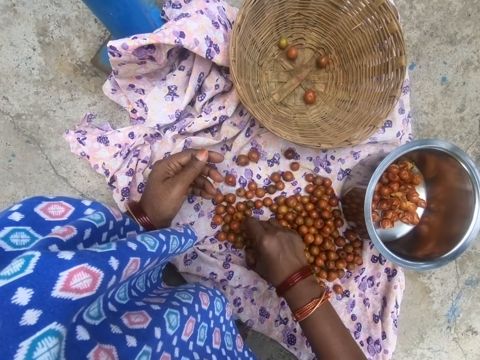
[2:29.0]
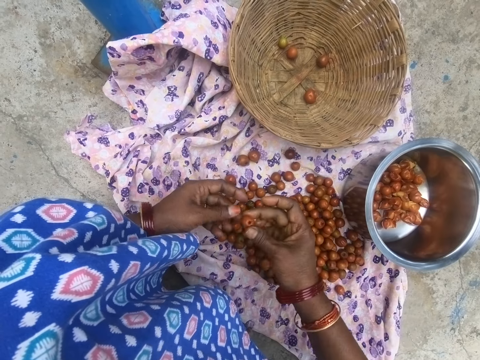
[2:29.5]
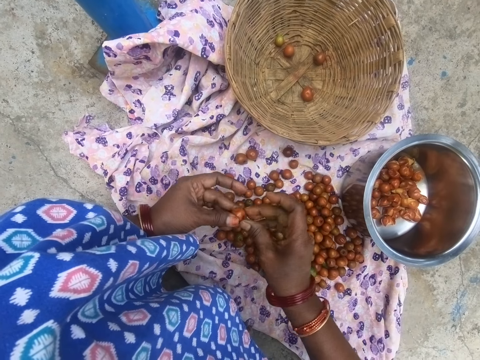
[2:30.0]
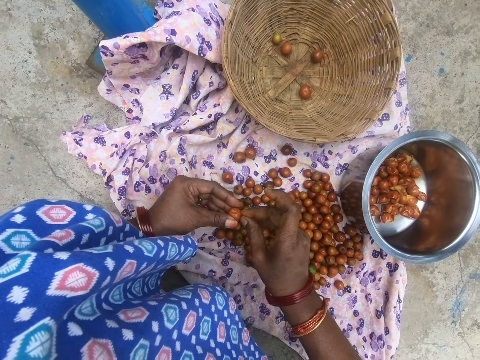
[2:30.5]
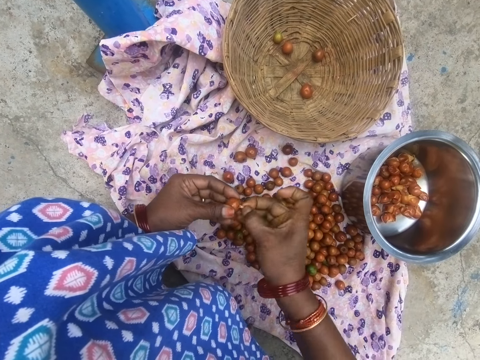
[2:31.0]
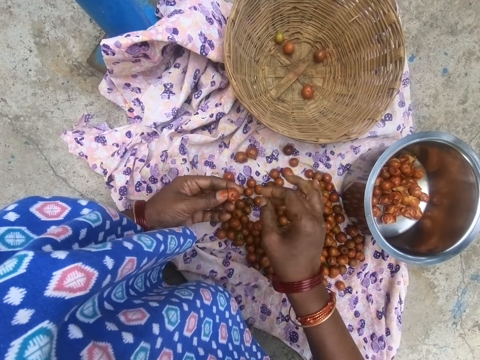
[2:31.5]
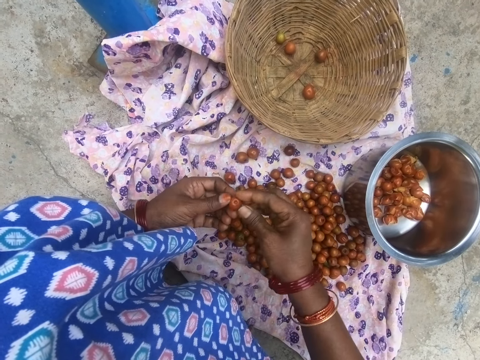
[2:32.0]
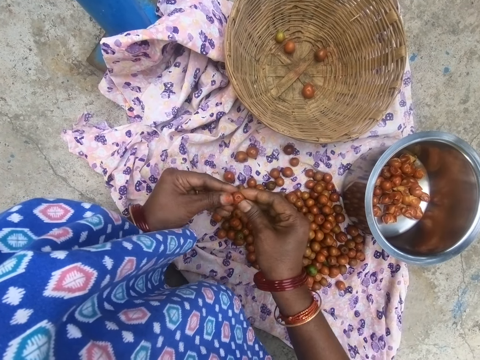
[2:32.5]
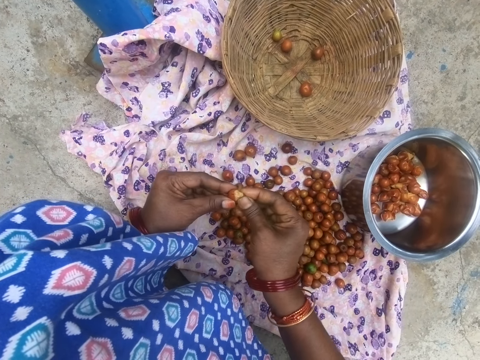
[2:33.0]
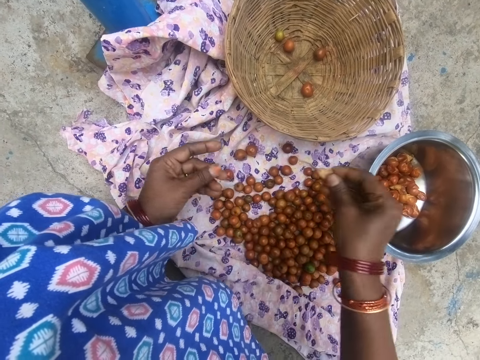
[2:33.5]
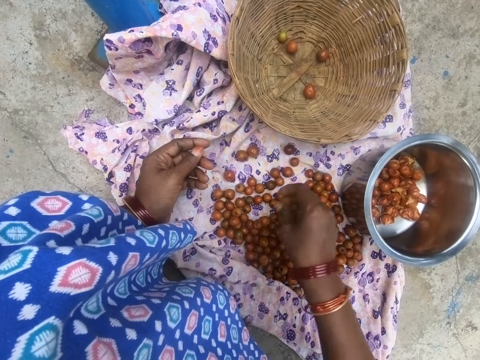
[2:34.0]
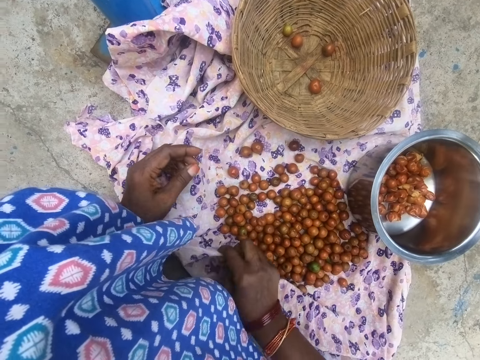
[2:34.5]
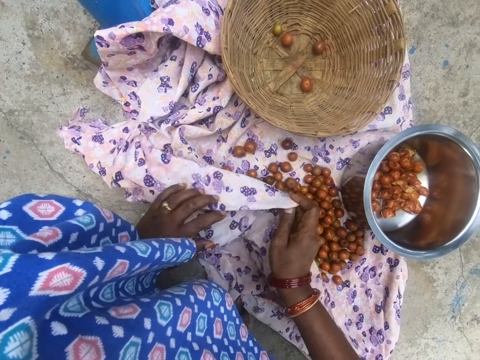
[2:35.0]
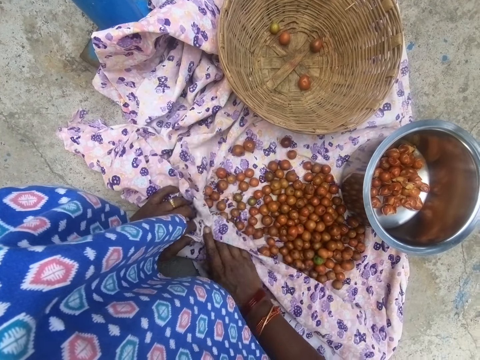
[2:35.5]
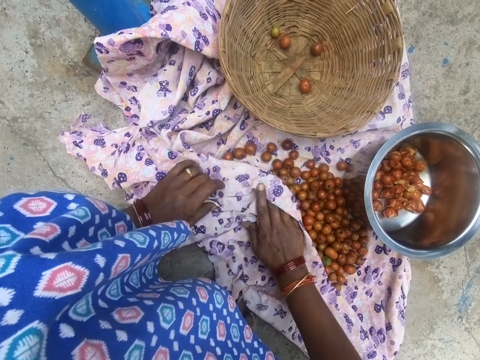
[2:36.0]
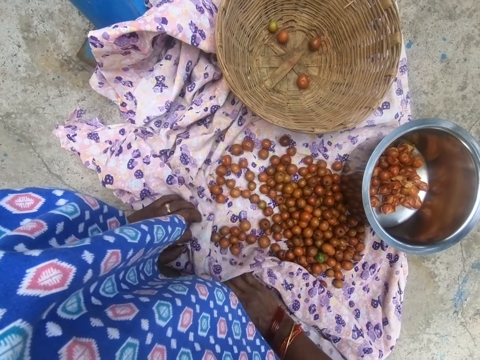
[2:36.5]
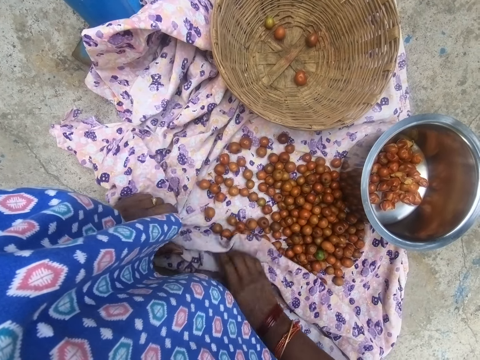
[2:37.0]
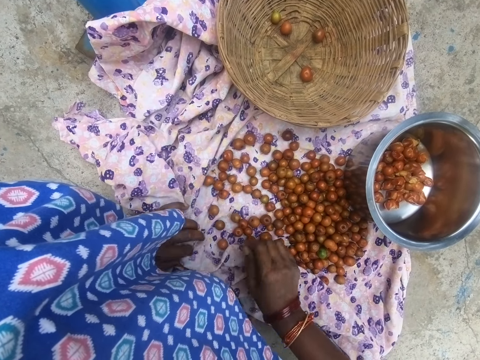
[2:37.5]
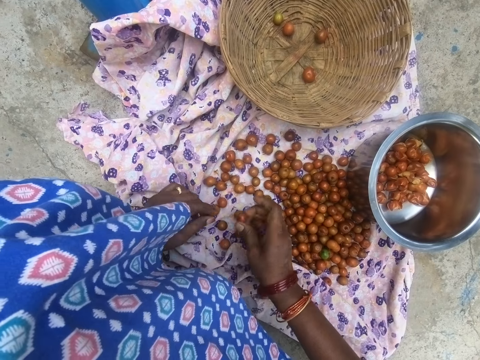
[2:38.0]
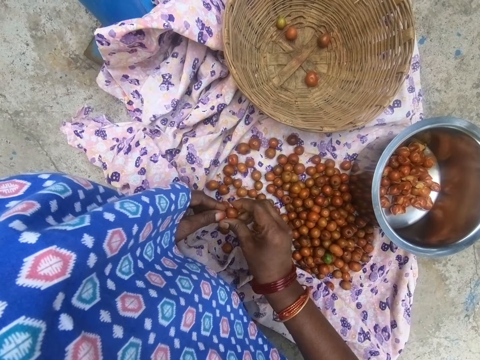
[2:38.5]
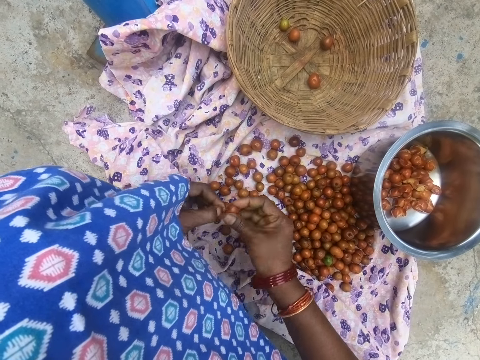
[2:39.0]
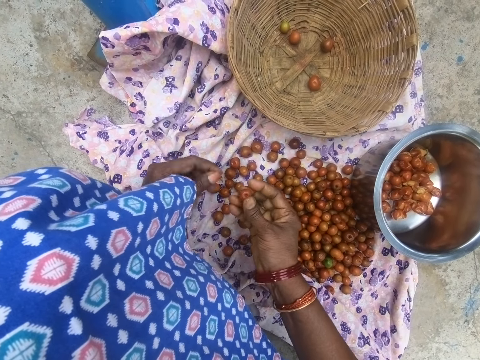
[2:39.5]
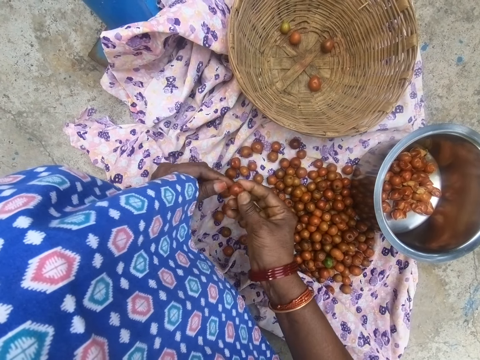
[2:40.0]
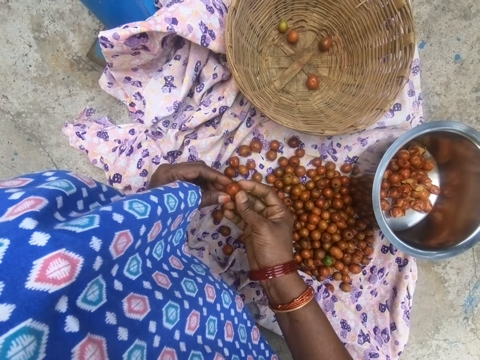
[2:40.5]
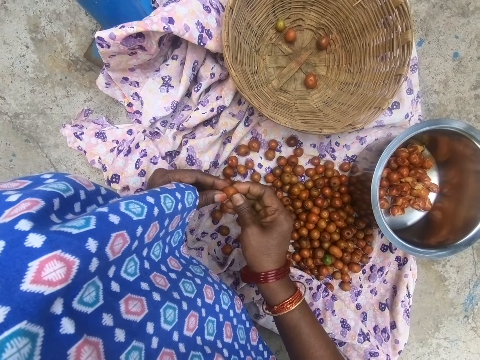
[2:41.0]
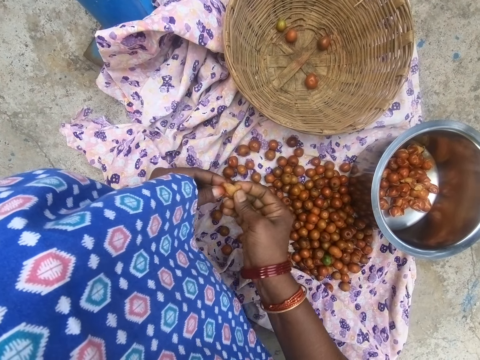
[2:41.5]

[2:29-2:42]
The camera wearer picks up a longan. They remove the cuticle. They open the longan. They cut something. They drop the longan in a cooking pot. They wipe something with a cloth. They fold a piece of cloth. They pick up a longan. They remove the cuticle. They cut something.

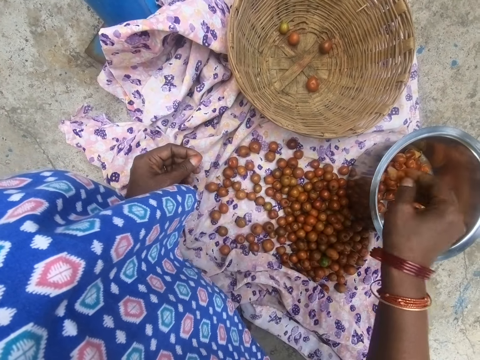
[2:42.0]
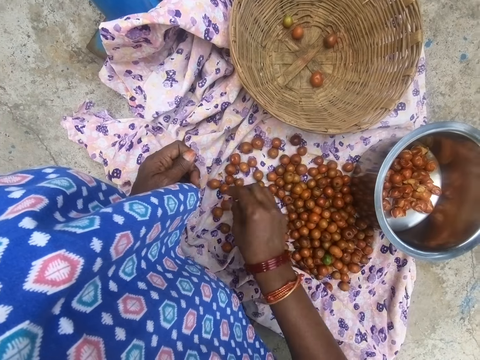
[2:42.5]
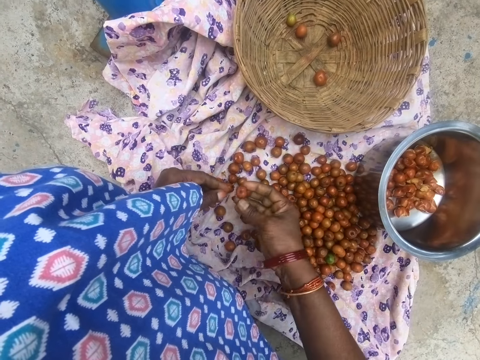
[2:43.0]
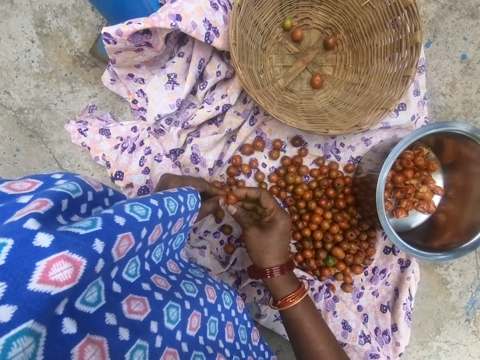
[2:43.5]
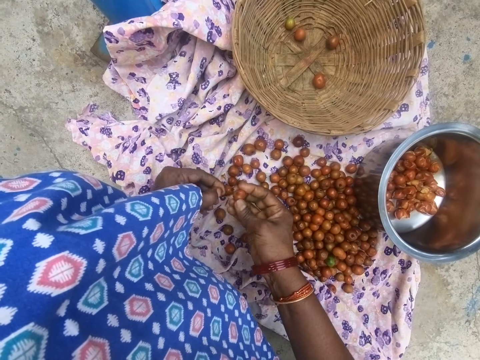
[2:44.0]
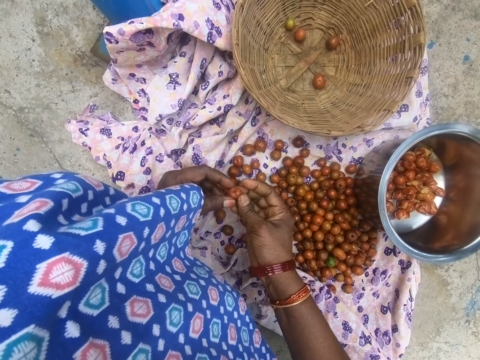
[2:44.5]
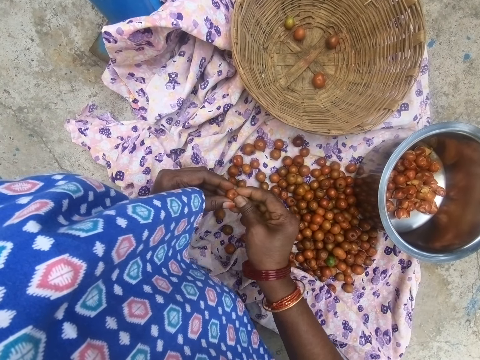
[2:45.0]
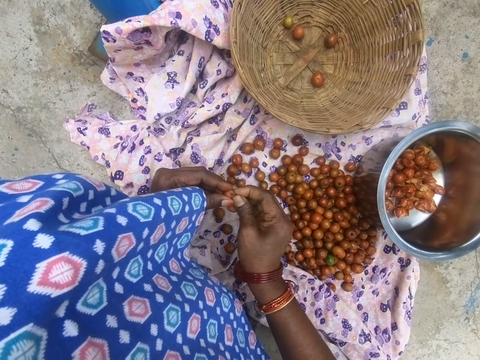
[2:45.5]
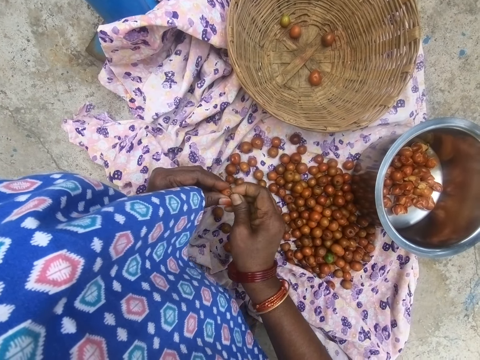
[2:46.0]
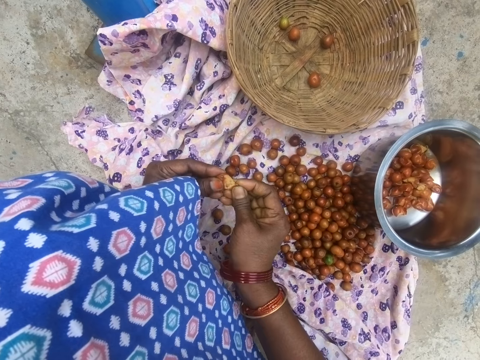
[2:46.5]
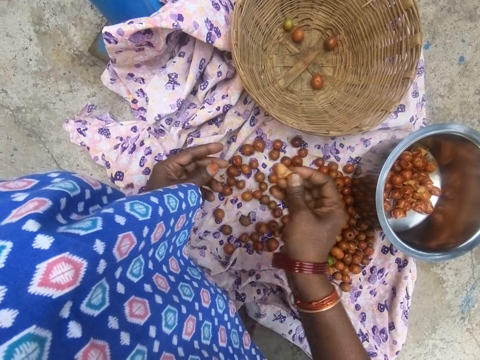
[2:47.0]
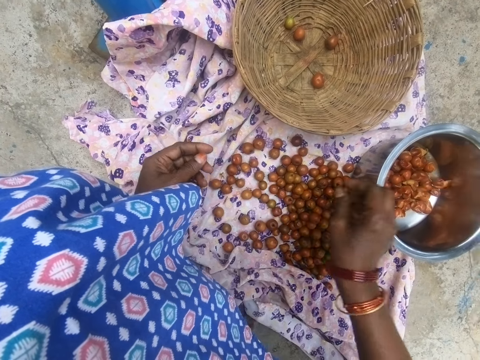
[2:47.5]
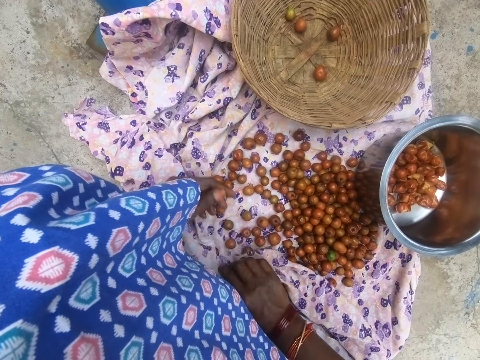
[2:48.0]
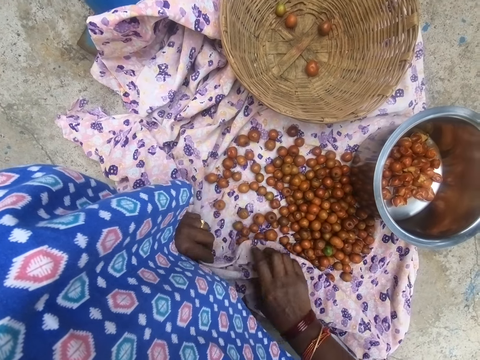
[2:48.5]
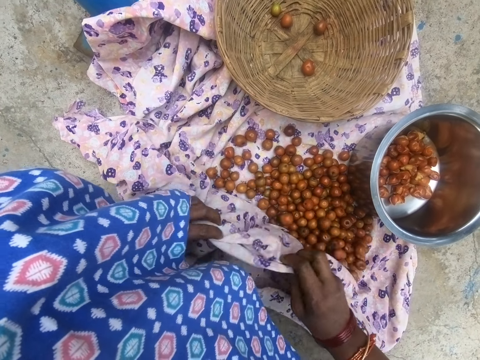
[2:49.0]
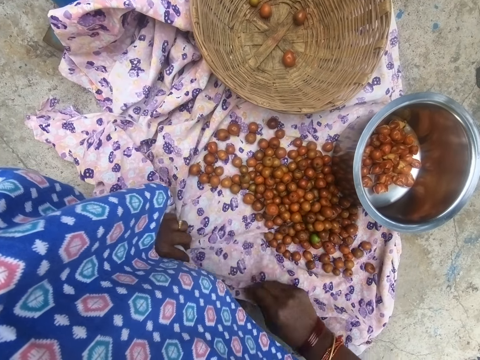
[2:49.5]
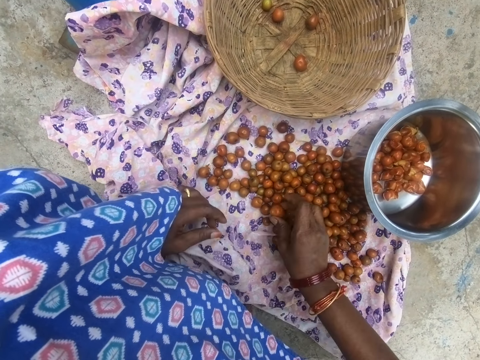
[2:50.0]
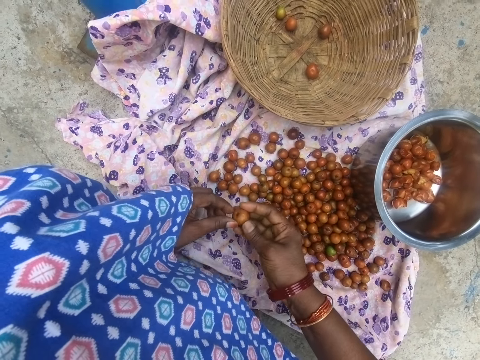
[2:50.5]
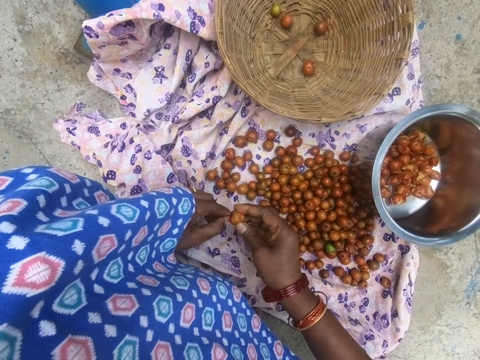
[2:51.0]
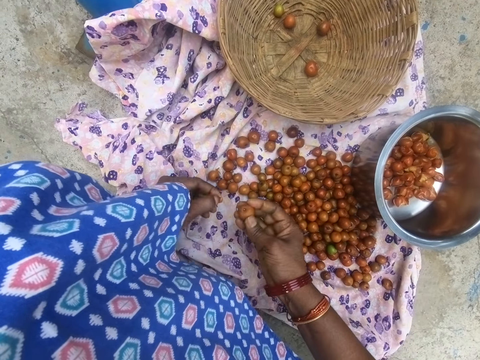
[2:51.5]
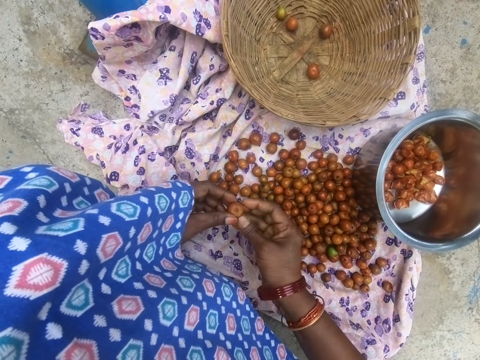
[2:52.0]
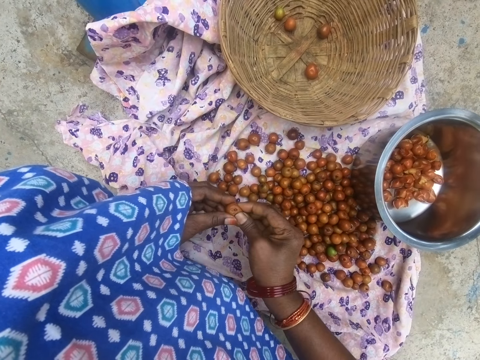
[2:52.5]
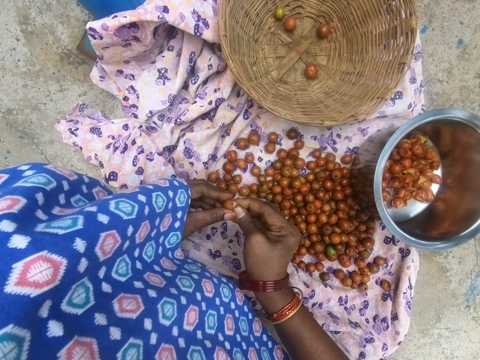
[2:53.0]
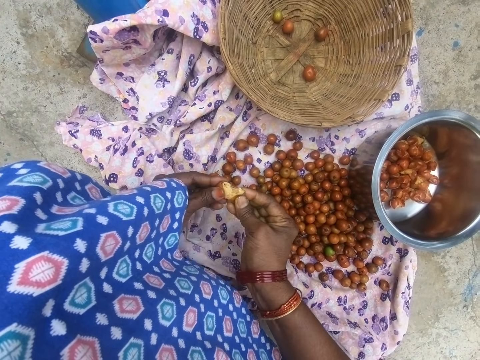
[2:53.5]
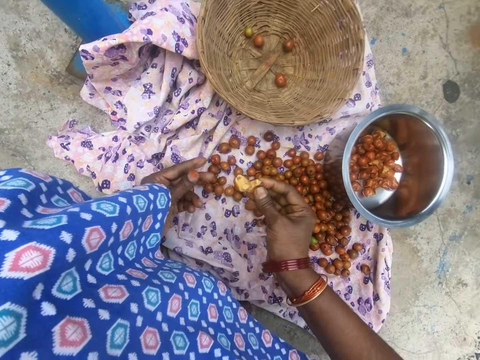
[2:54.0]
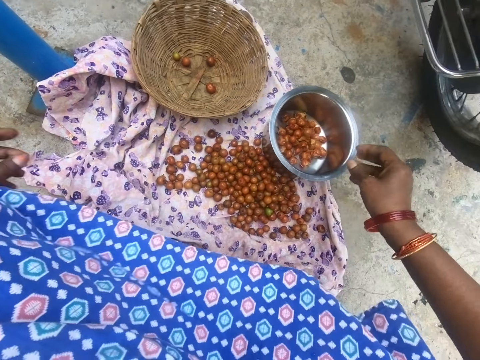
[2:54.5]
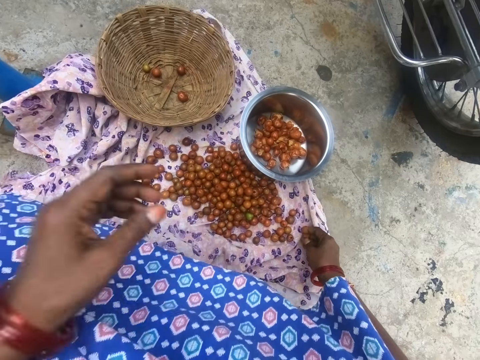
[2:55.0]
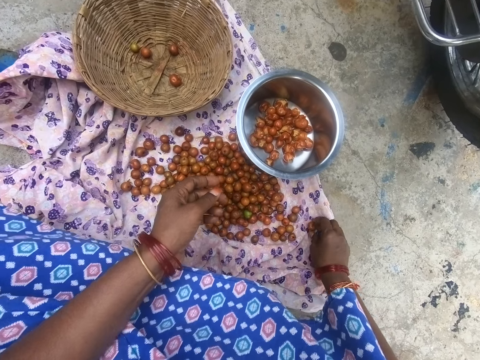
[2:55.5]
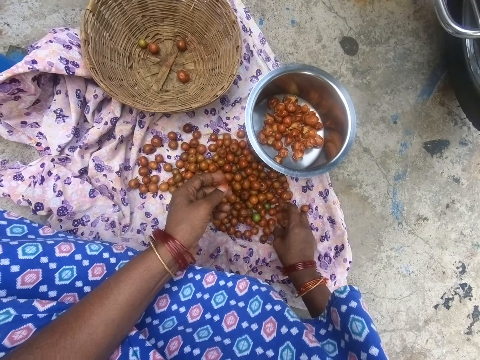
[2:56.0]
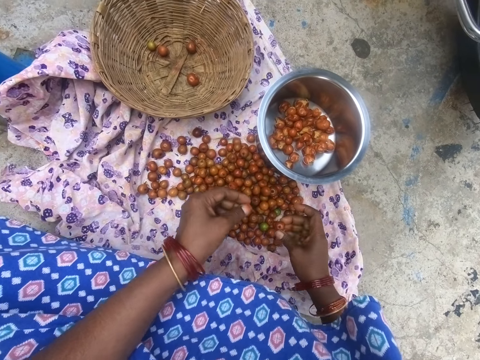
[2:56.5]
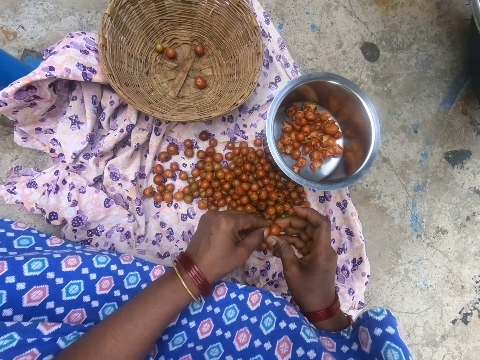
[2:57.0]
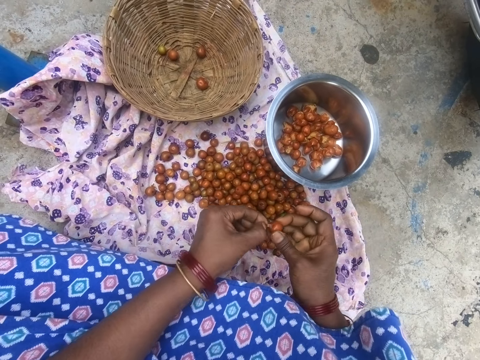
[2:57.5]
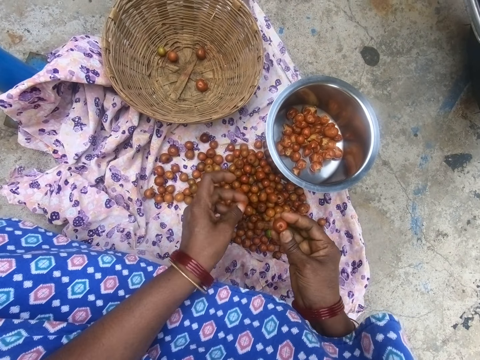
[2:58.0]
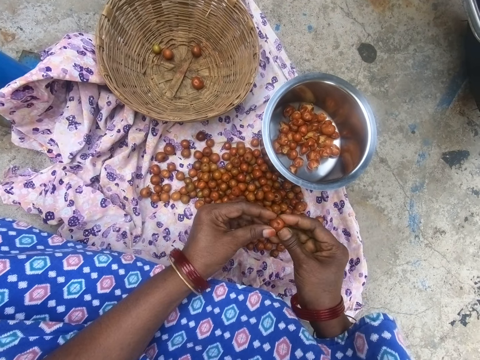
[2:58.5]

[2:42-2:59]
The camera wearer opens a longan. They drop the longan in a cooking pot. They pick up a longan. They remove the cuticle. They cut something. They open a longan. They drop the longan in the cooking pot. They fold a piece of cloth. They pick up a longan. They remove the cuticle. They cut something. They open a longan. They drop the longan in the cooking pot. They pick up a longan. They remove the cuticle.
